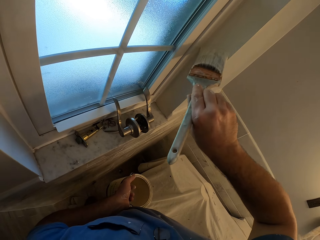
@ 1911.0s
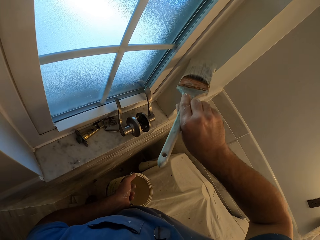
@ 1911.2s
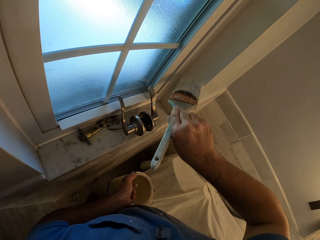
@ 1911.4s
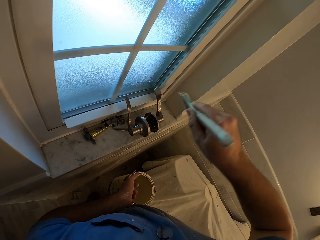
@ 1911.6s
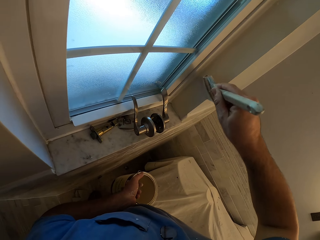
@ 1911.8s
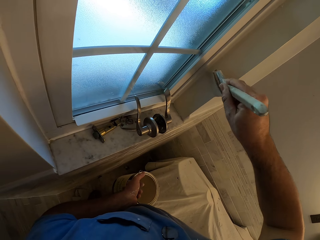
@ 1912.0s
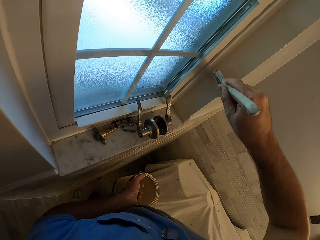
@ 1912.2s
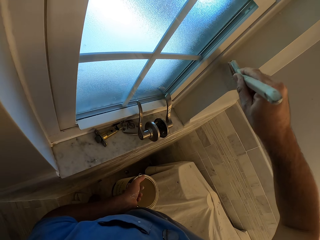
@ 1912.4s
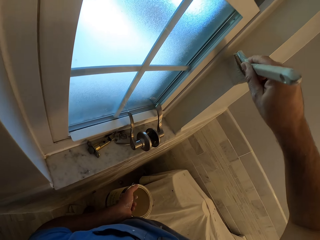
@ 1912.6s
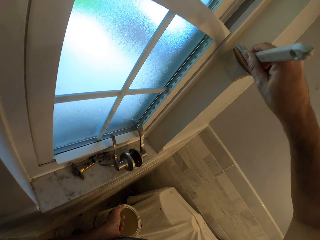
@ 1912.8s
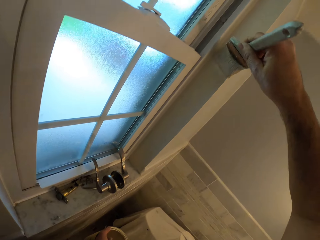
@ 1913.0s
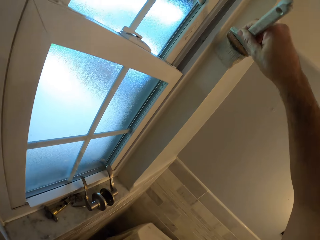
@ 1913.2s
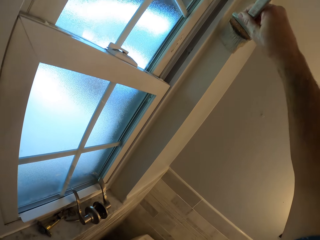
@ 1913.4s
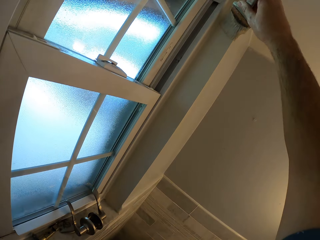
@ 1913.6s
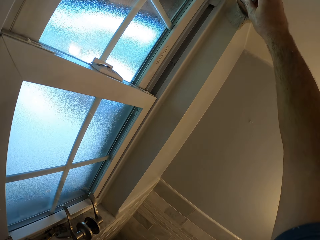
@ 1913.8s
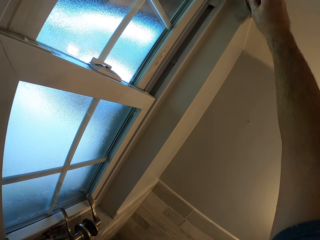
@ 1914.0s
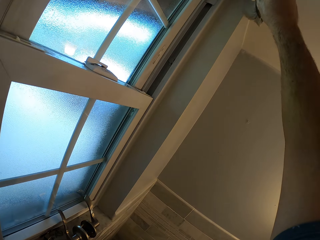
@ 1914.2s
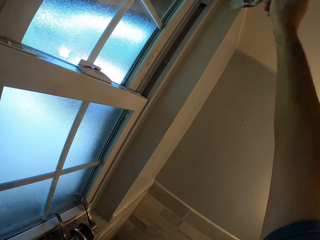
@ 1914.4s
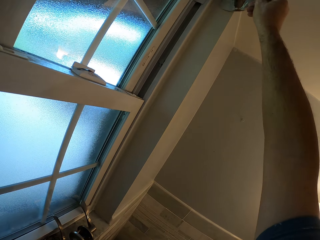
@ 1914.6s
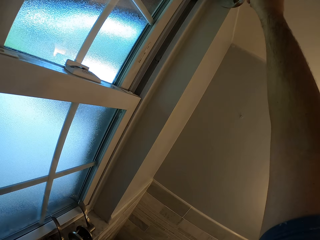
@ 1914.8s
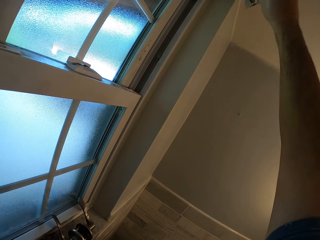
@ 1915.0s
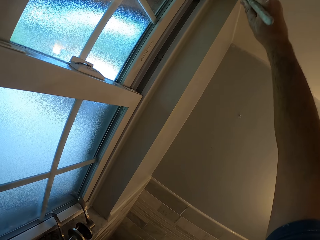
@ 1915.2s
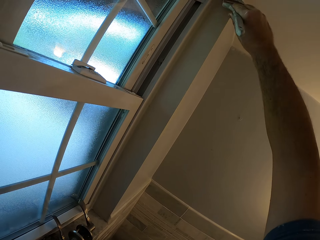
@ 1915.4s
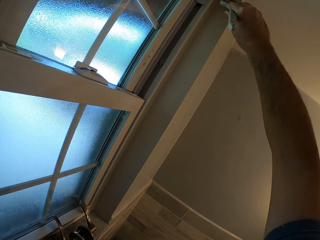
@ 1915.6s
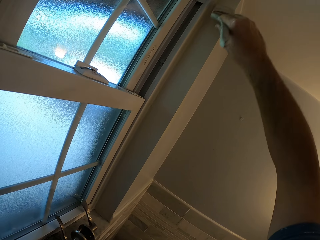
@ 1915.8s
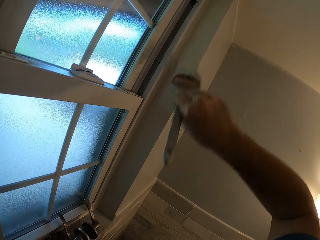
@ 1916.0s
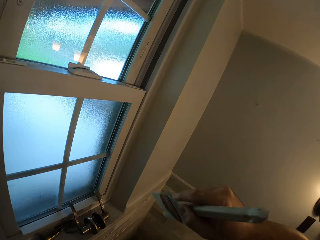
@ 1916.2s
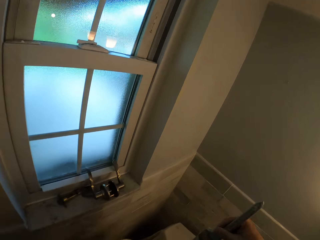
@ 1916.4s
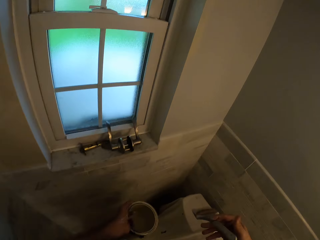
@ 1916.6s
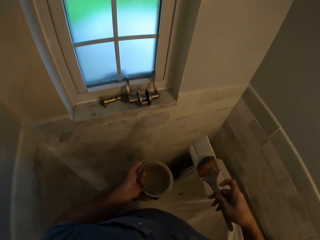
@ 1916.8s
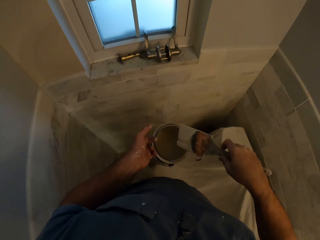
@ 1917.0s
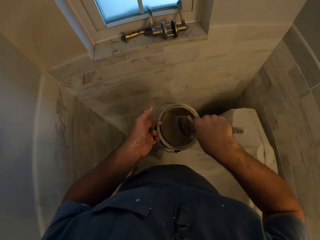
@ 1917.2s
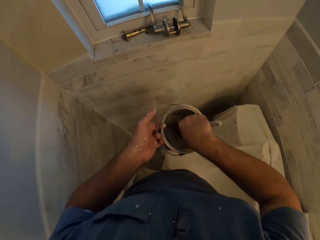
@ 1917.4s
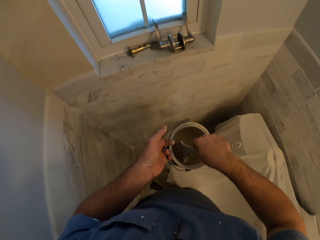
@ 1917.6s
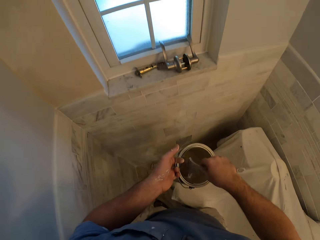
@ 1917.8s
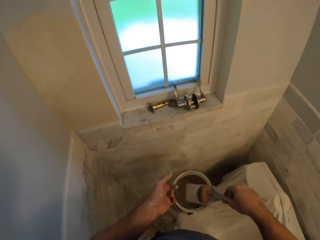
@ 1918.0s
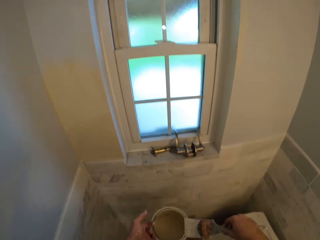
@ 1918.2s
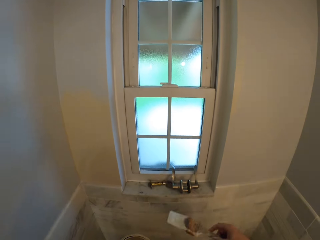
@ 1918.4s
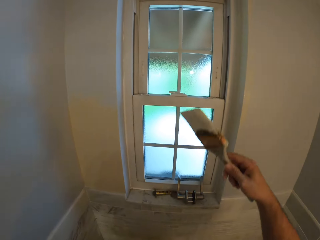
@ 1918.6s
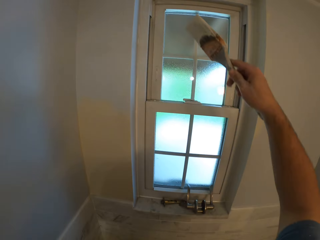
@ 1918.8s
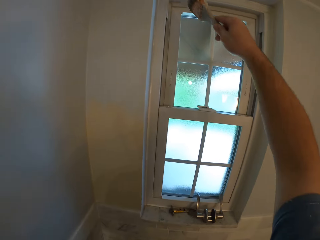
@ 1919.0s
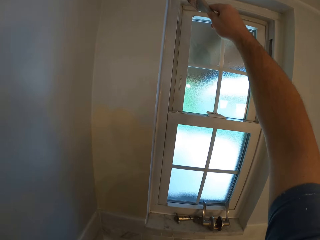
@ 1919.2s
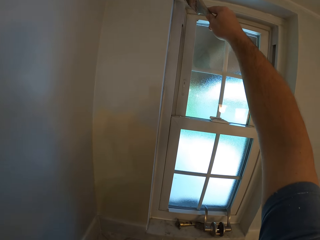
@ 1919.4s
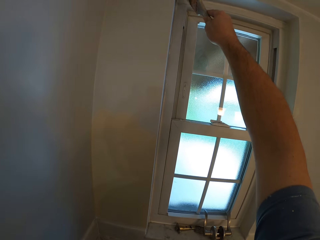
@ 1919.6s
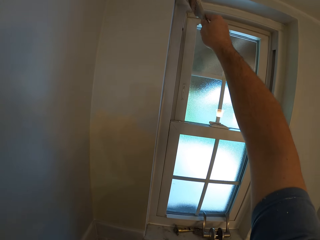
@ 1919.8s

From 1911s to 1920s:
The camera wearer removes the brush from the wall. They touch the paint in the paint can with the brush. They remove the brush from the paint can. They paint the wall.

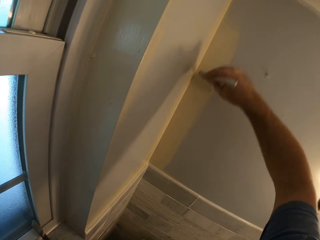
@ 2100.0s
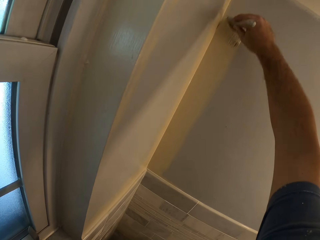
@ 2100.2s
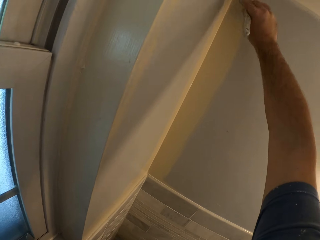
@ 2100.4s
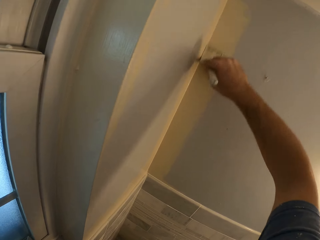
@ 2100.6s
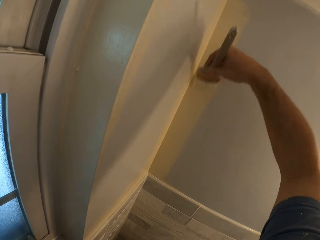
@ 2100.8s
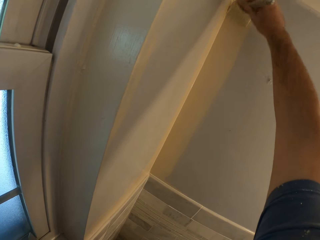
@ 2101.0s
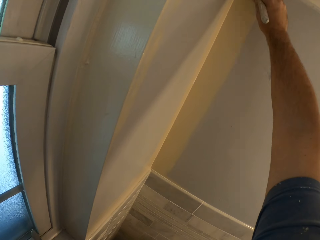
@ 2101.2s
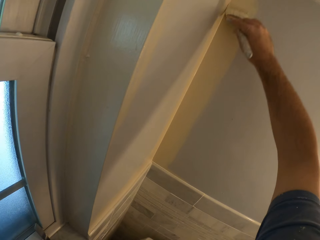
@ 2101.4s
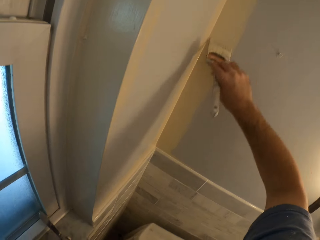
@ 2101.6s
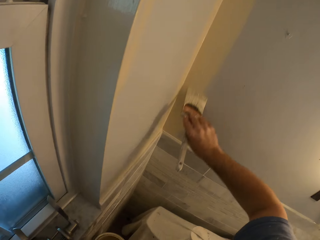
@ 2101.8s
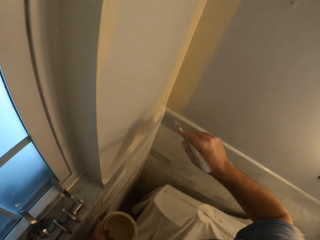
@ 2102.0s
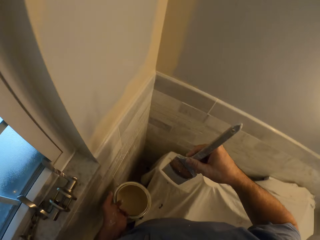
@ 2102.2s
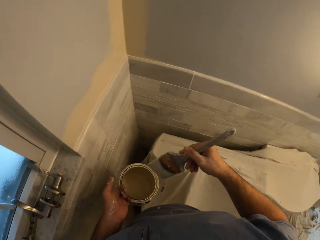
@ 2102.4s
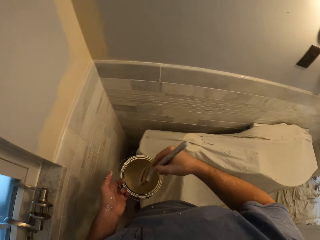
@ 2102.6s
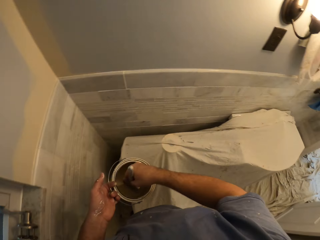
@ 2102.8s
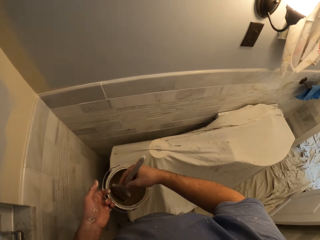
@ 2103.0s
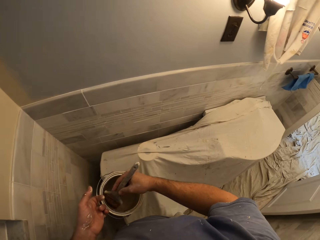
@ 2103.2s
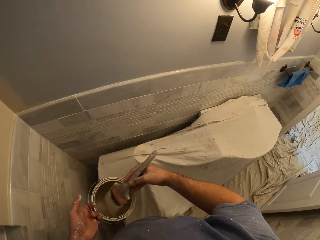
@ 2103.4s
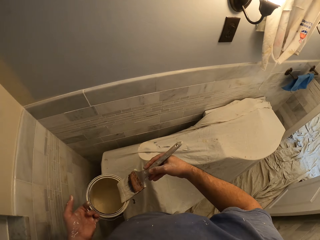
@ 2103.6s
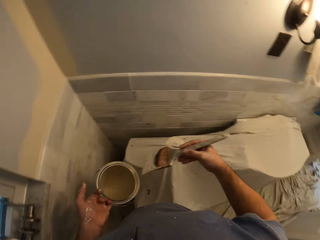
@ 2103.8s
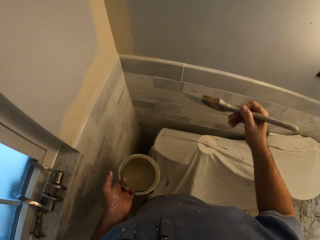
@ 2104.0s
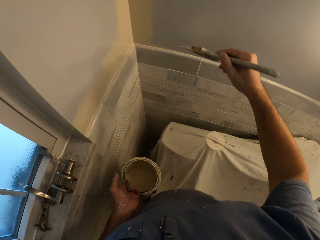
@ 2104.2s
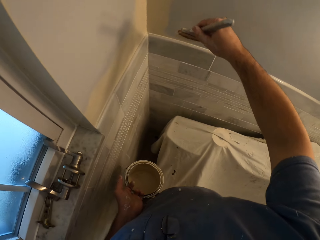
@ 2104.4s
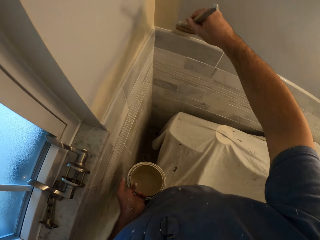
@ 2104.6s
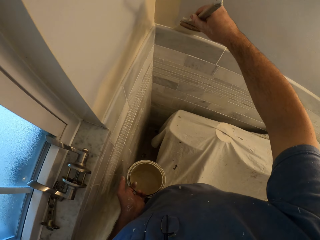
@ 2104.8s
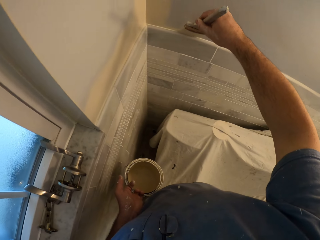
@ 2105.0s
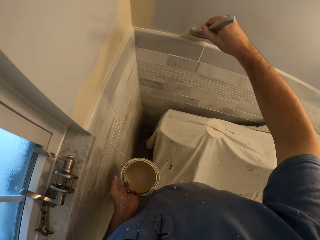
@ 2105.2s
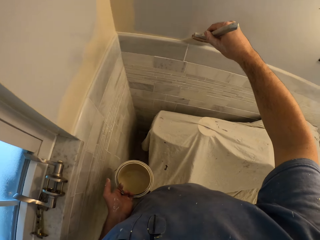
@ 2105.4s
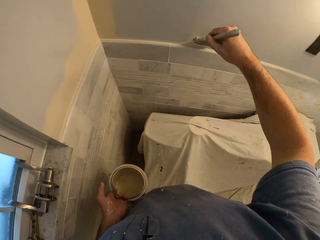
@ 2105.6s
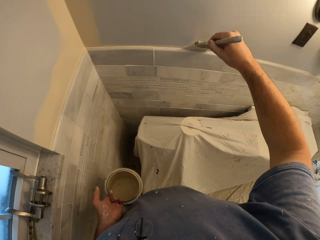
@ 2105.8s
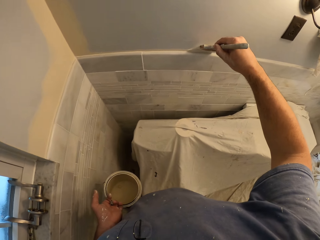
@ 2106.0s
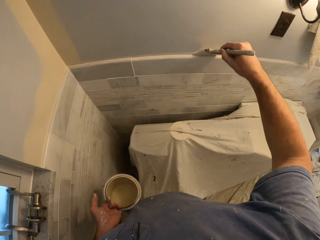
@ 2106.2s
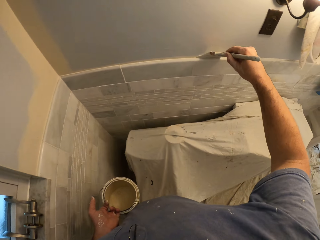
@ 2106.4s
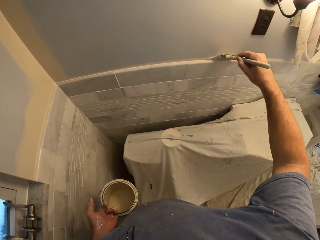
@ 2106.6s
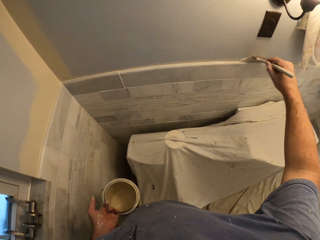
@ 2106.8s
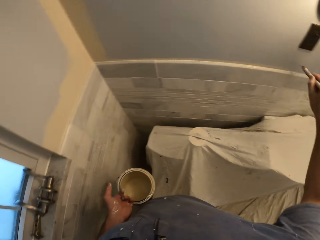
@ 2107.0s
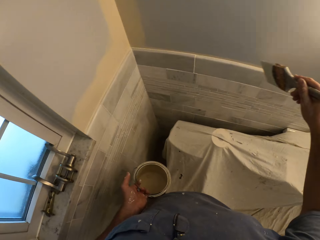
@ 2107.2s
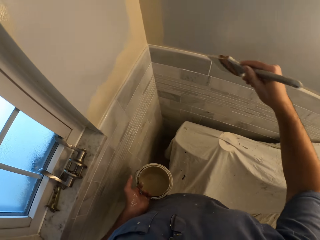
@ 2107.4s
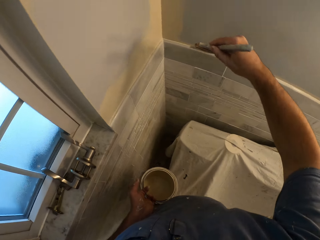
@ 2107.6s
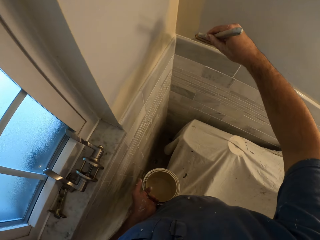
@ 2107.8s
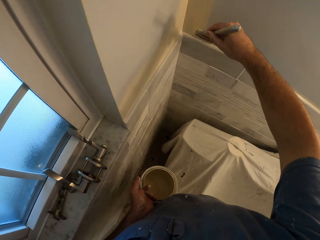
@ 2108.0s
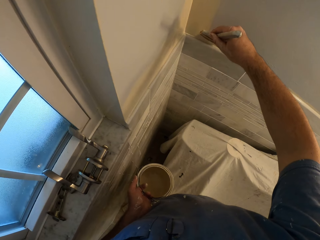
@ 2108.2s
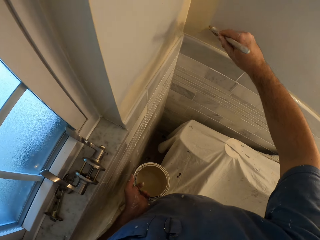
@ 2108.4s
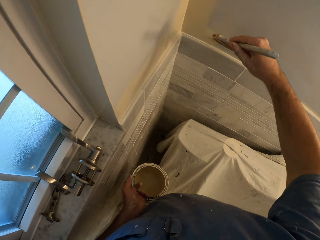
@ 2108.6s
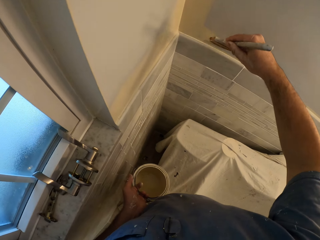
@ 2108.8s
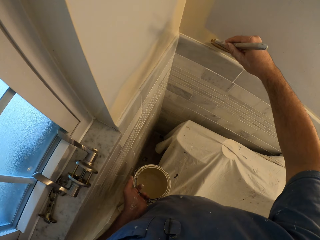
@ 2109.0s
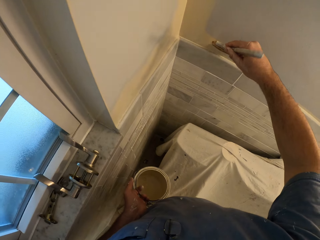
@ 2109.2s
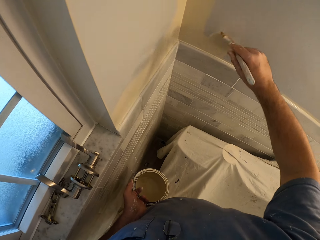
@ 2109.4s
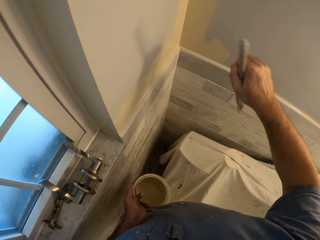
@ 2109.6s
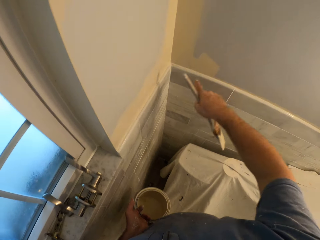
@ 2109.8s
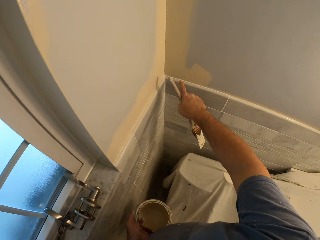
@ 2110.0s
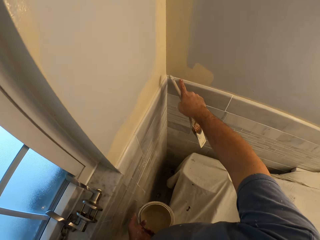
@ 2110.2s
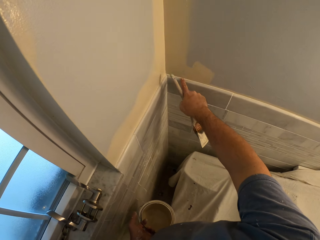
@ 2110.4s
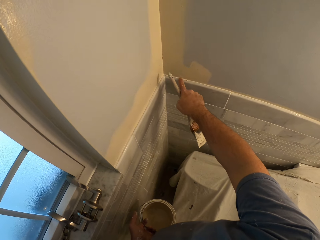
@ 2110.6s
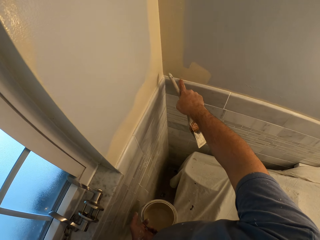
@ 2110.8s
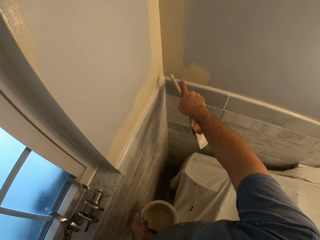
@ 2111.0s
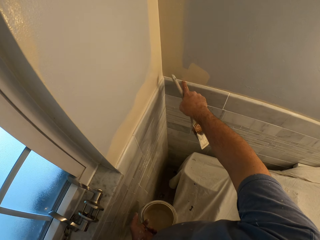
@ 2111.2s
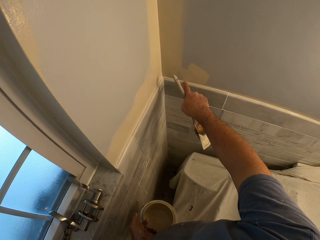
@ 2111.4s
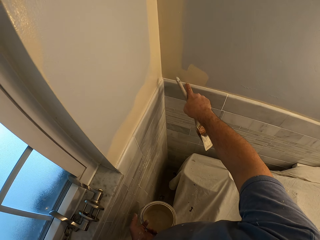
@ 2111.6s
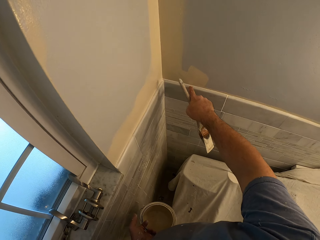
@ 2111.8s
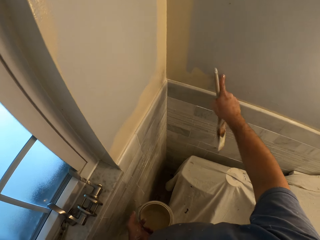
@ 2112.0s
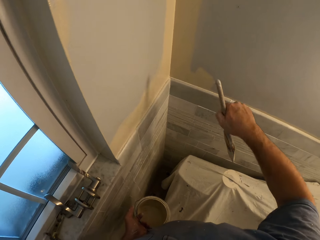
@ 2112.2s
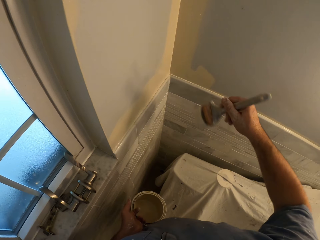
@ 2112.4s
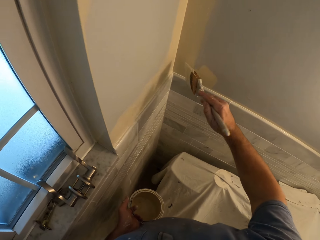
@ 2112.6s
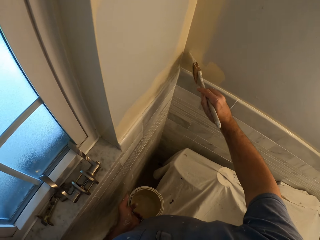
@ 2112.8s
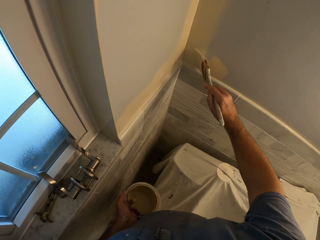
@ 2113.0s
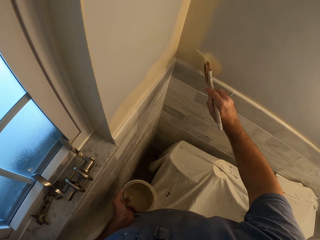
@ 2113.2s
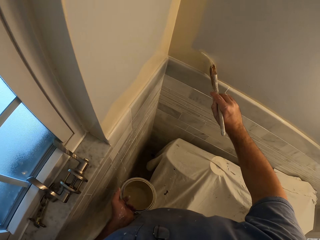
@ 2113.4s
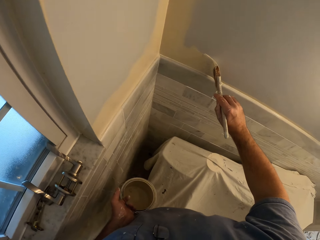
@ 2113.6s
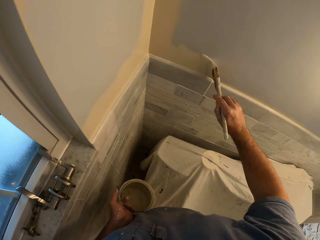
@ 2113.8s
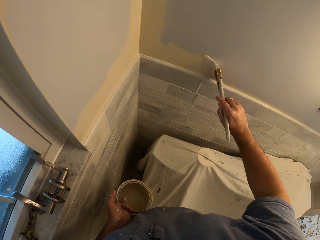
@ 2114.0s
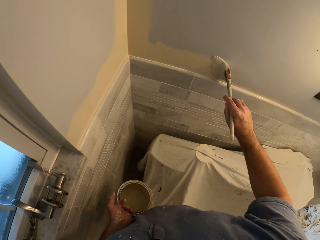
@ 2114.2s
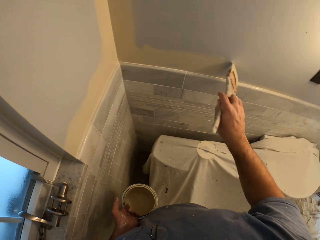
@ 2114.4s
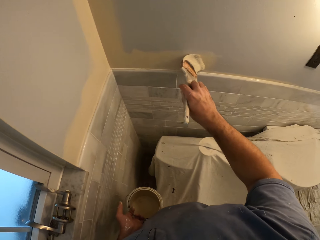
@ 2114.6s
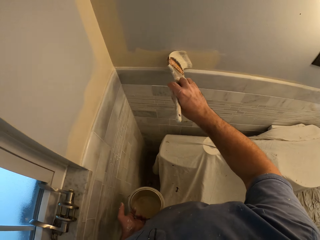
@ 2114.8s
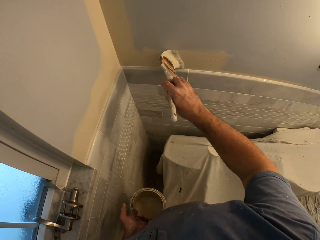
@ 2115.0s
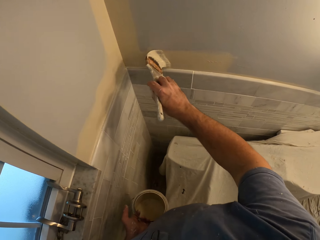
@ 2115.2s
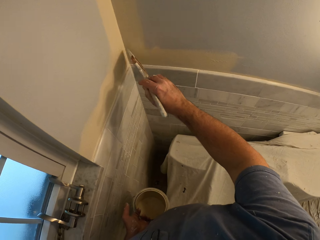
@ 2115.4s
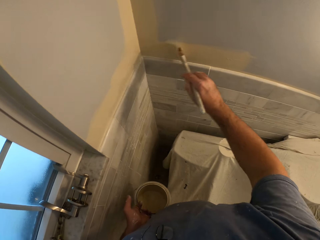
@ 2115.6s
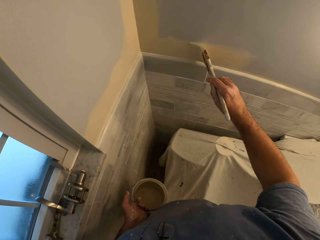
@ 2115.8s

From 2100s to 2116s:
The camera wearer removes the brush from the wall. He touches the paint in the paint can with the brush. He removes the brush from the paint can. He paints the wall with the brush. He removes the brush from the wall. He touches the wall with his right index finger. He removes his right index finger from the wall. He paints the wall with the brush.
